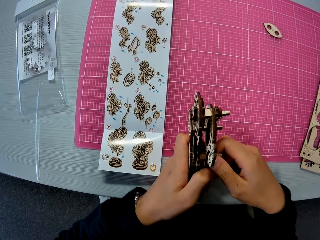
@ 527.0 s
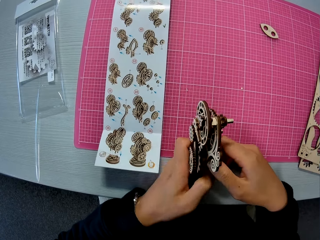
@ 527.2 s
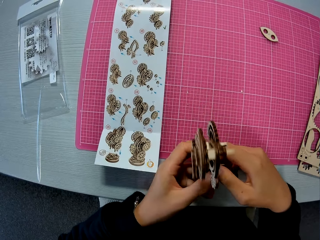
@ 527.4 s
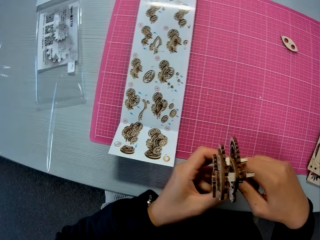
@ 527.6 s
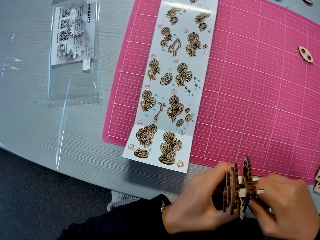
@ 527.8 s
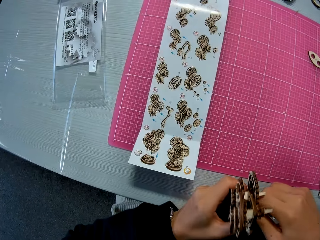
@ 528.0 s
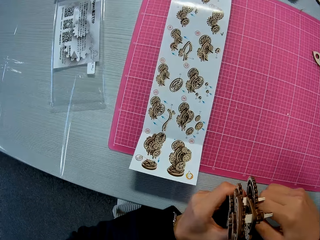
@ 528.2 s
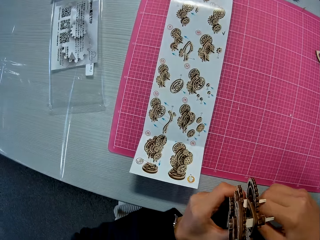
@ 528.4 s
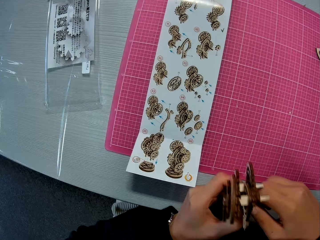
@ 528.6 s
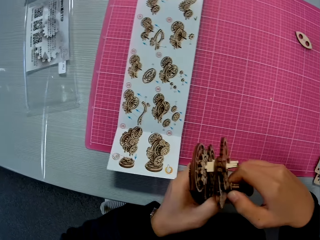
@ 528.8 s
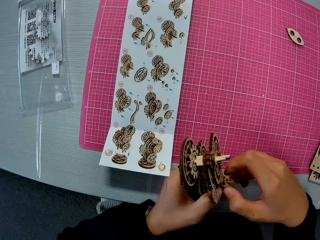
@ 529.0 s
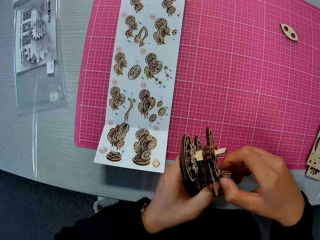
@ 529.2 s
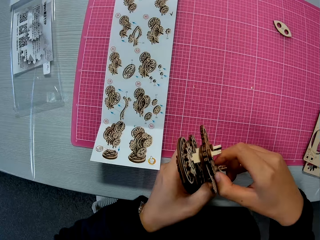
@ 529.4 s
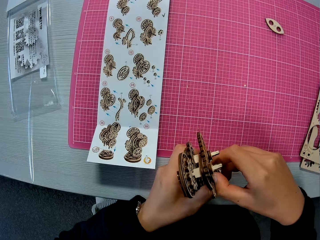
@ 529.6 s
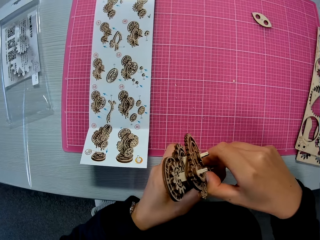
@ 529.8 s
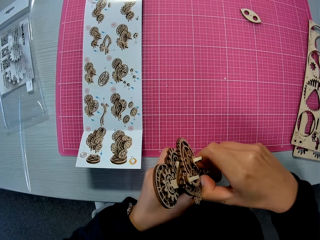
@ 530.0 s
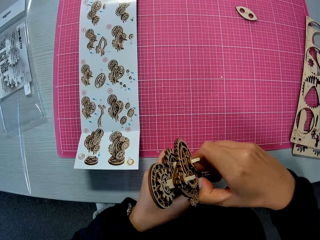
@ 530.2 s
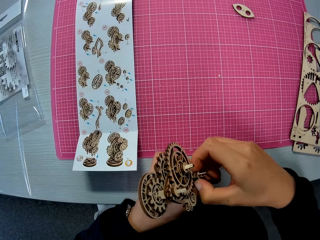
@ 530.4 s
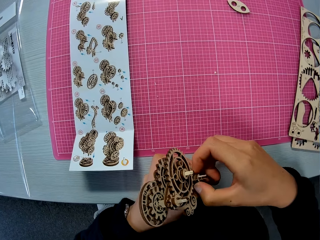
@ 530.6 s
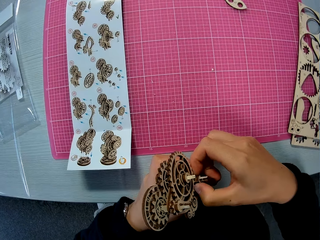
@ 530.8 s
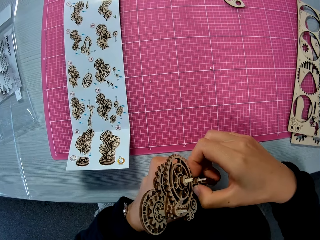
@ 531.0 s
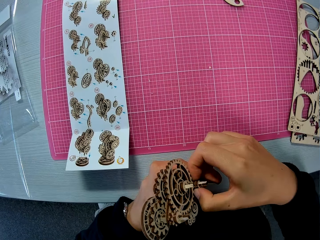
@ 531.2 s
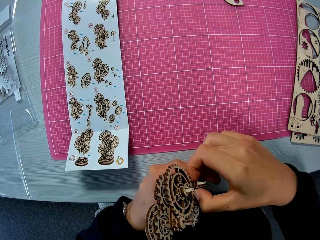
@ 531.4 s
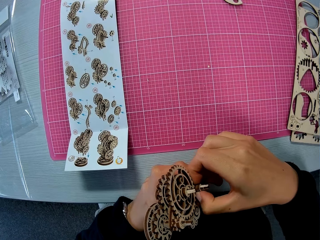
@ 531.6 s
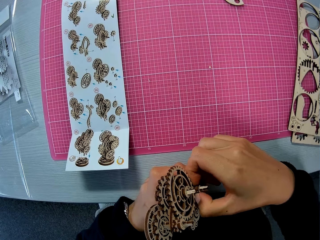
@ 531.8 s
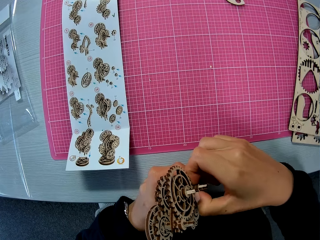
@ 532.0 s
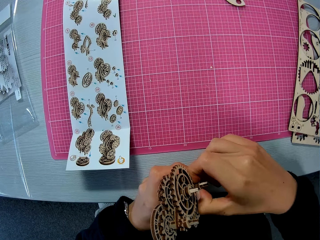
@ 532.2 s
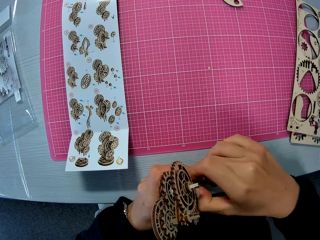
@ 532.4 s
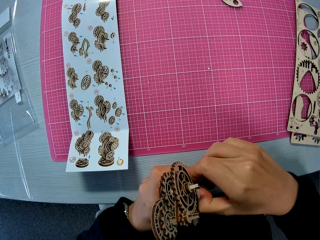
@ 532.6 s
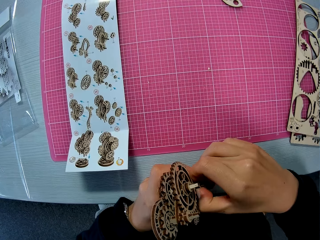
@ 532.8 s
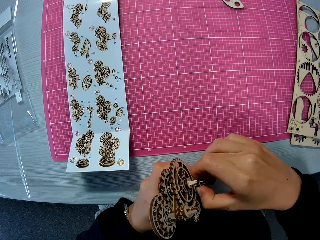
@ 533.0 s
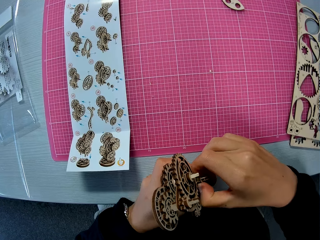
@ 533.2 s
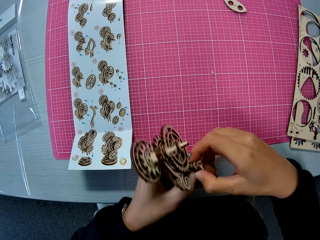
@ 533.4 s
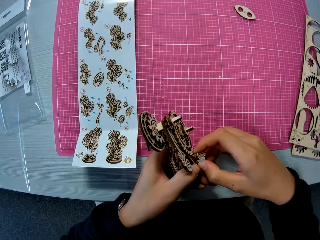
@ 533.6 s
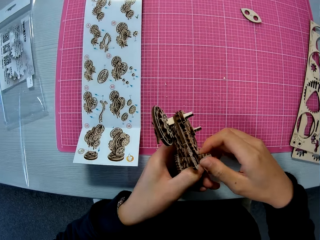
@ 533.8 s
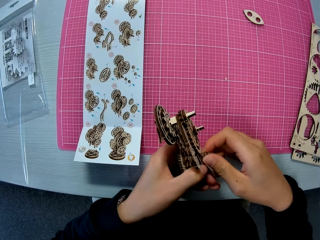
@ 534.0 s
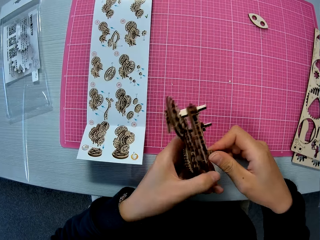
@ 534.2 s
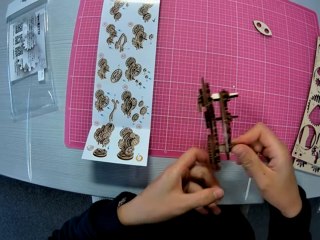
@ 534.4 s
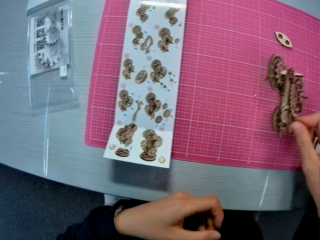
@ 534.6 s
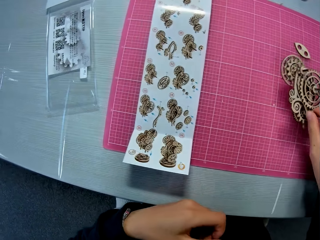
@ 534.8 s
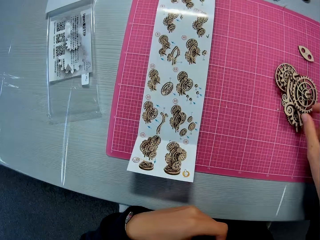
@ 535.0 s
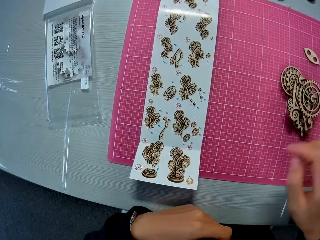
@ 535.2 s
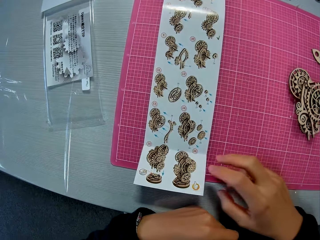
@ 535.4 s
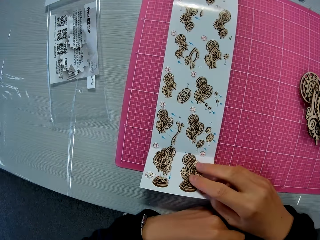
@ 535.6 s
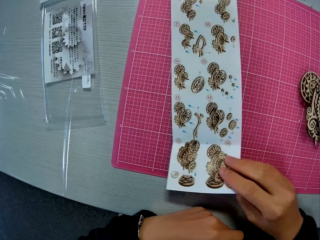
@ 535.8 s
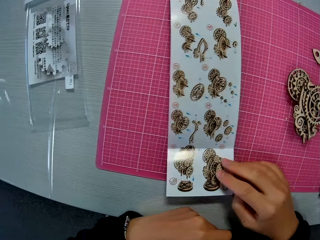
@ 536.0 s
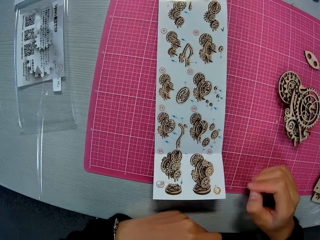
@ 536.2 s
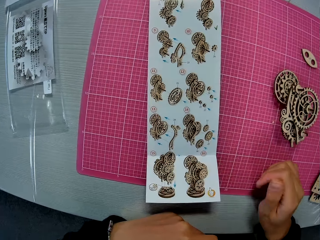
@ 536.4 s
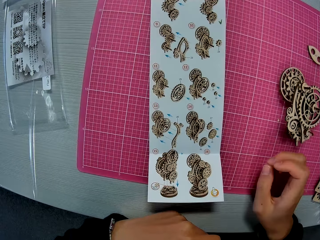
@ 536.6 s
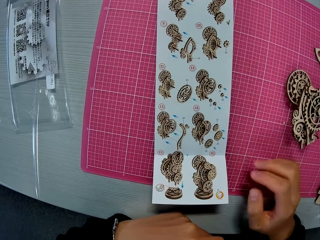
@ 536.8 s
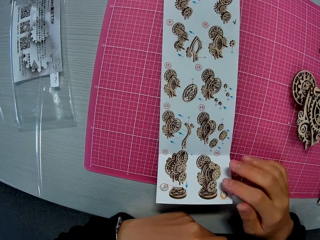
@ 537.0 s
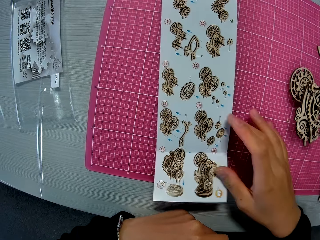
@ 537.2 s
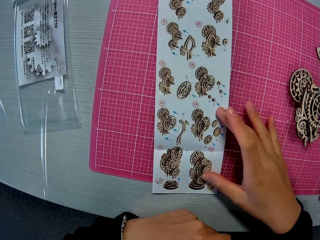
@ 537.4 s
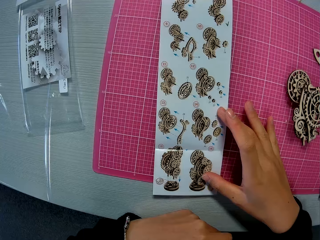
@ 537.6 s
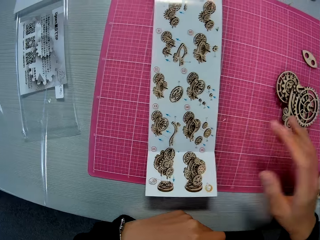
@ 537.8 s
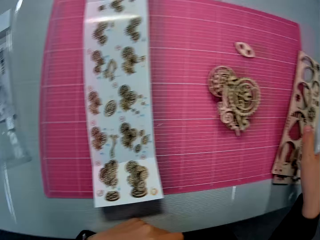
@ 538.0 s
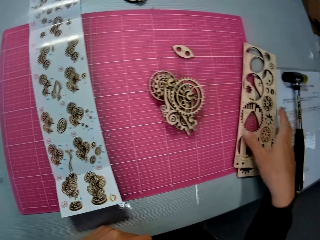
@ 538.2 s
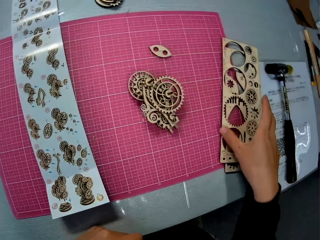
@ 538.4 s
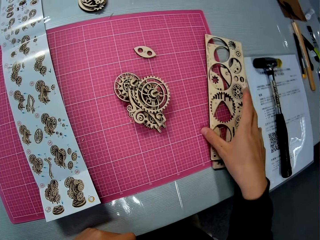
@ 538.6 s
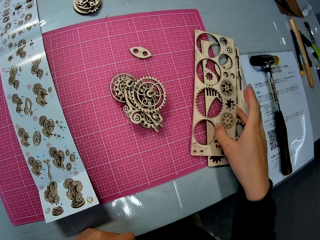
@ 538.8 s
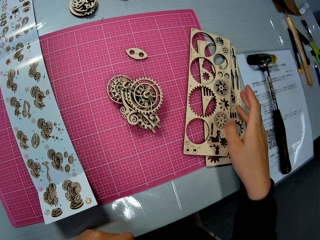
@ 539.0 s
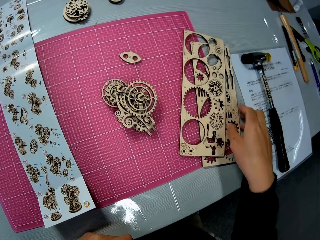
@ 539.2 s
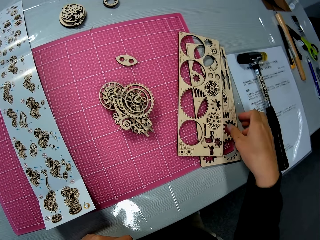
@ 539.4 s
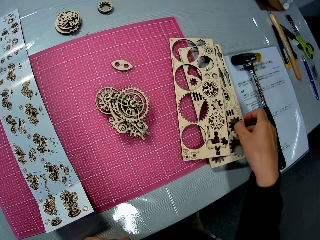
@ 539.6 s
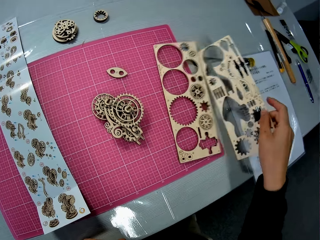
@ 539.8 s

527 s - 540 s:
The camera wearer drops the wooden mechanical model on the table mat. He moves the design sheet on the table mat and studies the design sheet. He moves the wooden sheet from the other wooden sheet with his right hand.

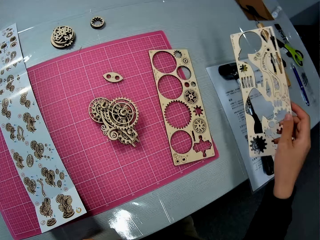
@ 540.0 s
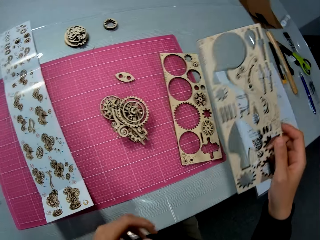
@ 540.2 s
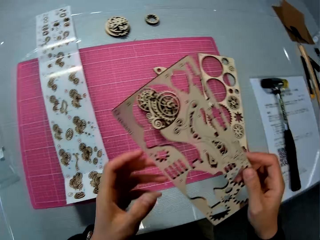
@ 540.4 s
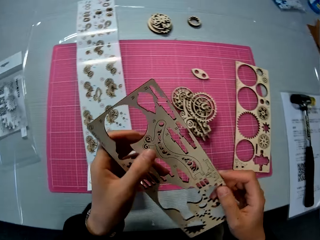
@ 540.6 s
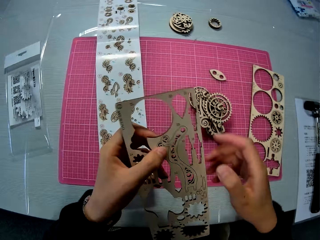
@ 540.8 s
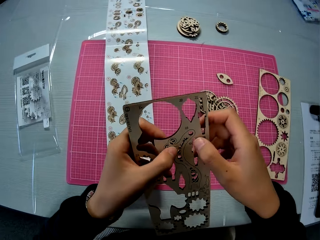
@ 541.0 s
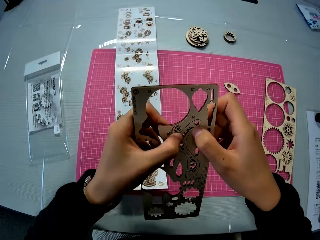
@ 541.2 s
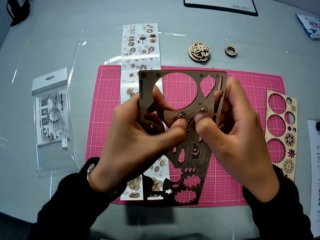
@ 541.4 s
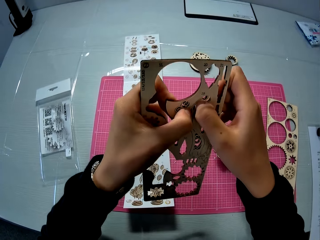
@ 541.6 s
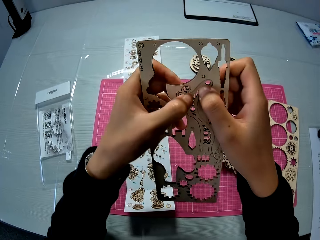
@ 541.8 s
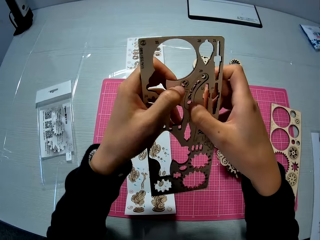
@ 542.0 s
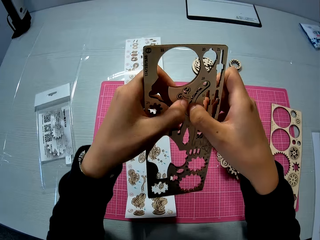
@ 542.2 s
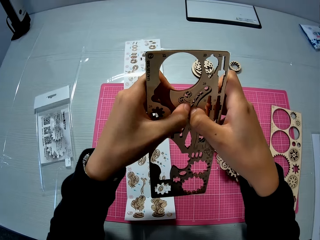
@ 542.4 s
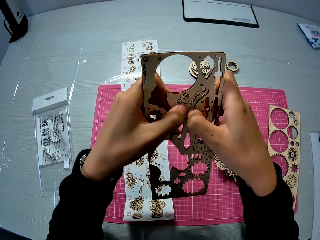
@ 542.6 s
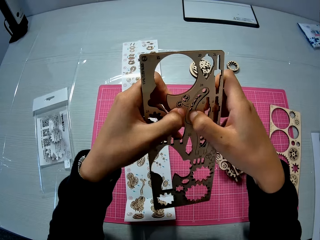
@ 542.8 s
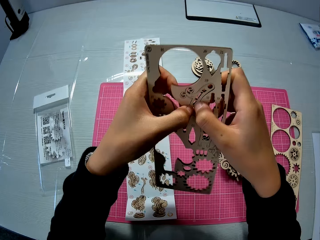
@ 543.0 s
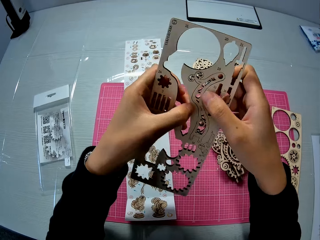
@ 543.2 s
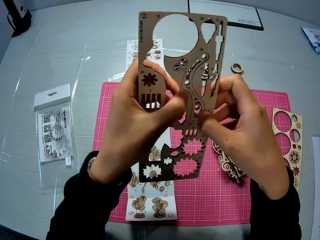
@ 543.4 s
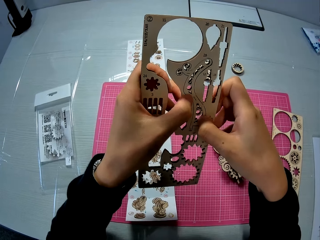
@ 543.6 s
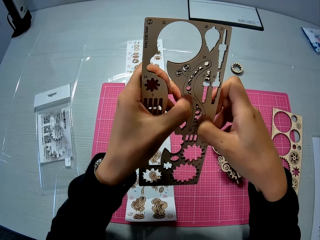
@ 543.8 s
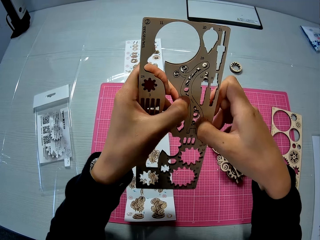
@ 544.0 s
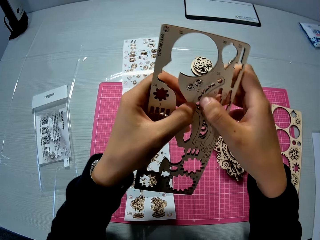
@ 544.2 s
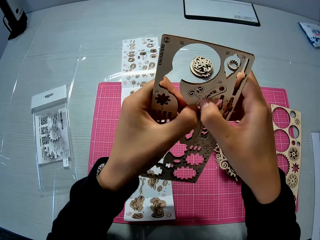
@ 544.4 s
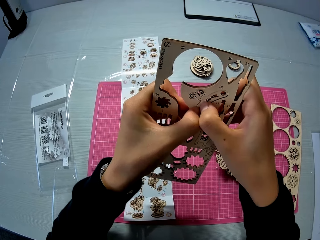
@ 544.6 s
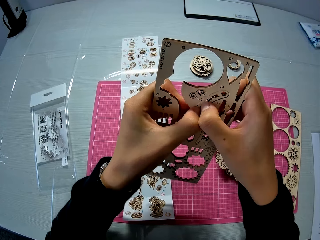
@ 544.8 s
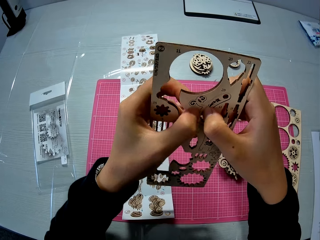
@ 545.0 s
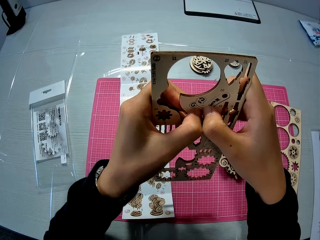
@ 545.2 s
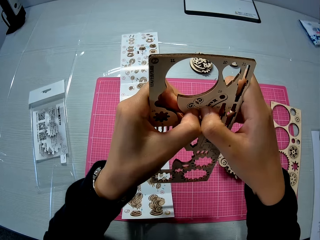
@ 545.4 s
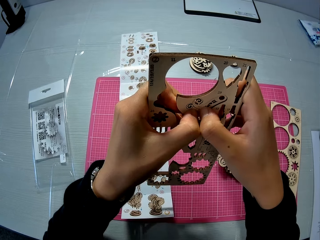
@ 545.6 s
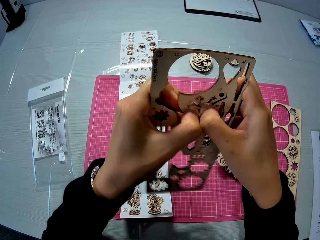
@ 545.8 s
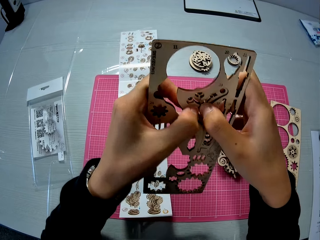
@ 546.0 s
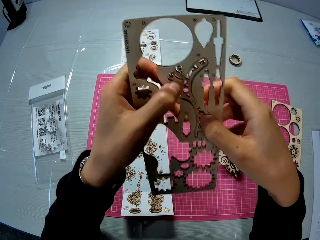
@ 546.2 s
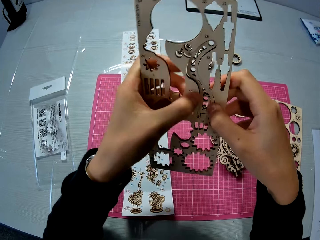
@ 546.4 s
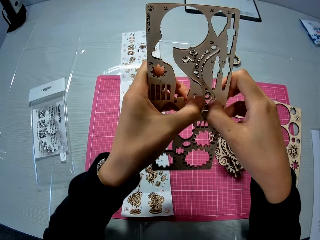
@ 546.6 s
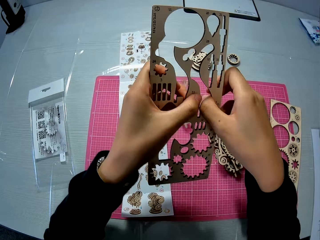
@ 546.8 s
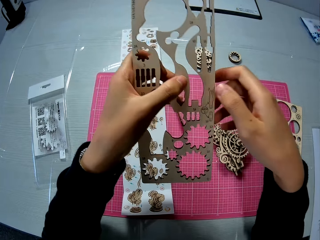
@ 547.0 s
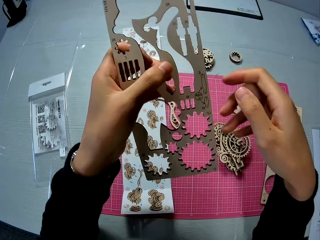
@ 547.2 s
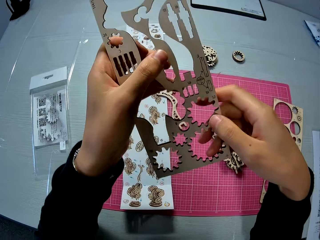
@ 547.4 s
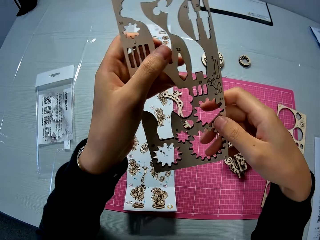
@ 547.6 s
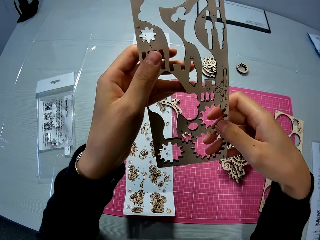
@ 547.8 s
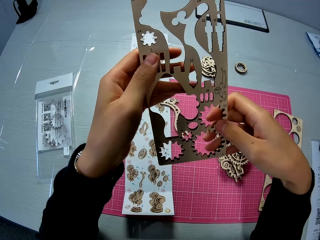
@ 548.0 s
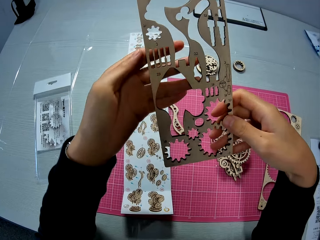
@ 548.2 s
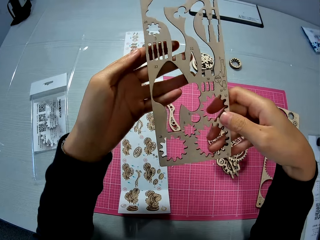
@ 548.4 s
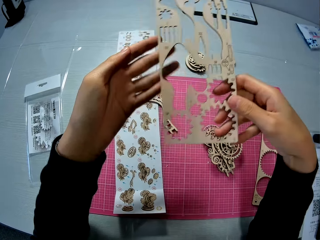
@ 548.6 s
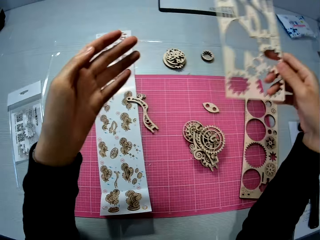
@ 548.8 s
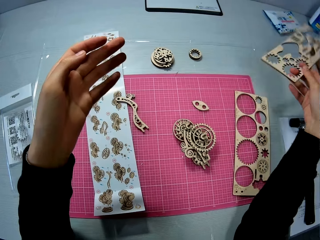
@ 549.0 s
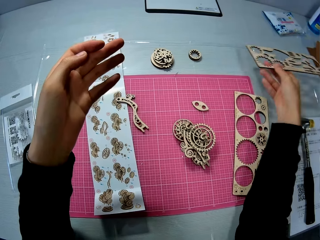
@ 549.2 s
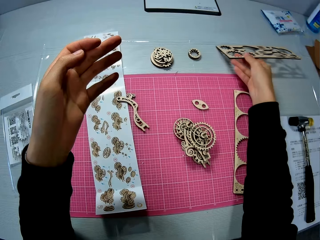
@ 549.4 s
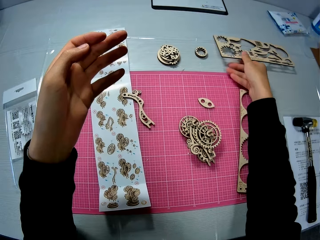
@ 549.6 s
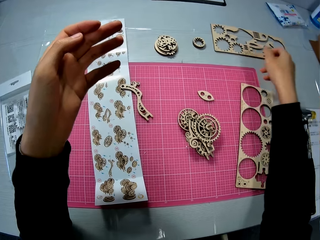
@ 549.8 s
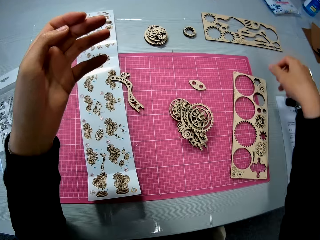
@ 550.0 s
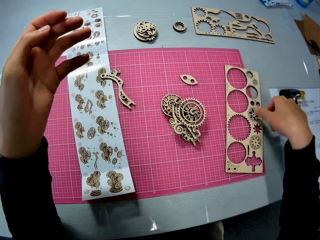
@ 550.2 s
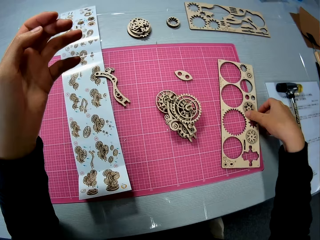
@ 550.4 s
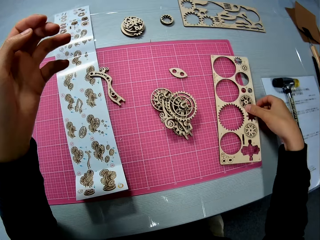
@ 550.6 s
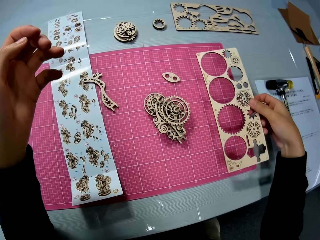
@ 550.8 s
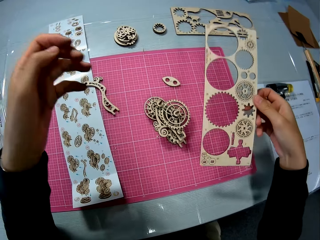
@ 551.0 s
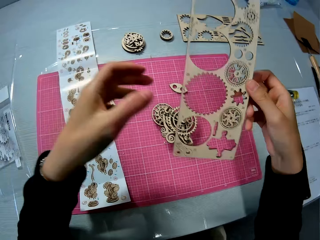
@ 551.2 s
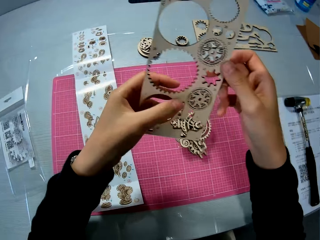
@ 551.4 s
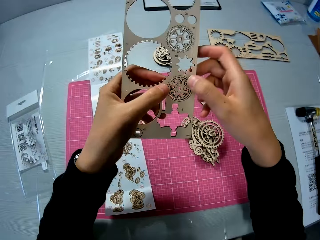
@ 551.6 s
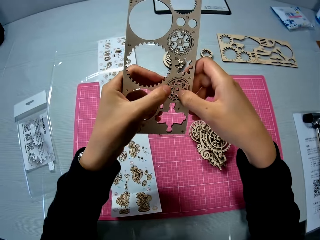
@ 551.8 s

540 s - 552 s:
The camera wearer lifts up the wooden sheet or laser cut wood craft with his right hand. He removes the stem gear parts from the laser cut wood craft. He puts the laser cut wood craft on the table. He lifts up the other wooden sheet with his right hand. He removes the stem gear part from the laser cut wood craft.
